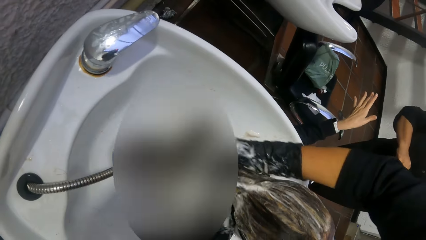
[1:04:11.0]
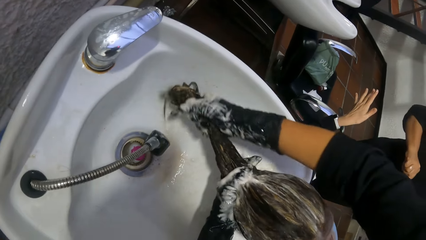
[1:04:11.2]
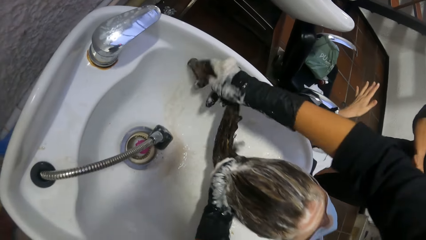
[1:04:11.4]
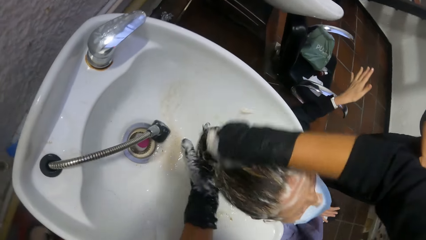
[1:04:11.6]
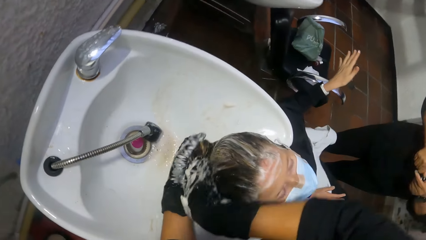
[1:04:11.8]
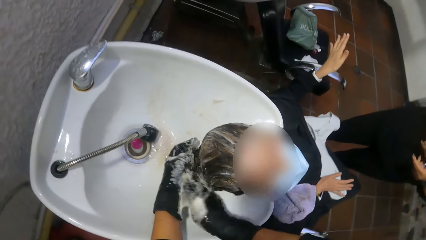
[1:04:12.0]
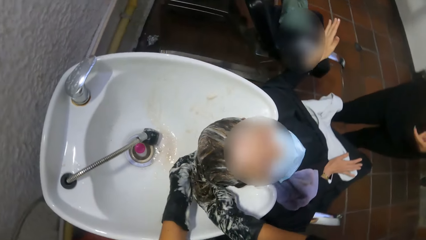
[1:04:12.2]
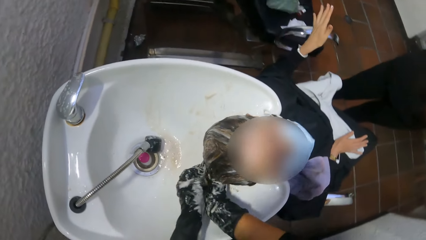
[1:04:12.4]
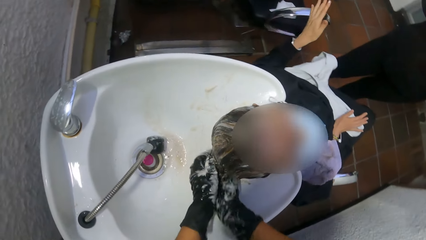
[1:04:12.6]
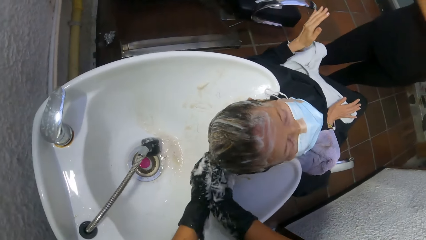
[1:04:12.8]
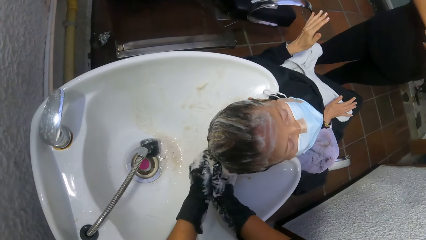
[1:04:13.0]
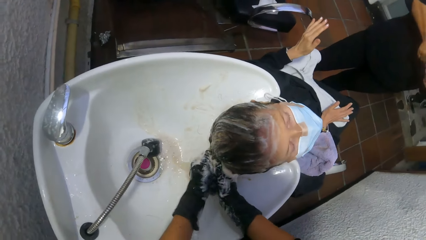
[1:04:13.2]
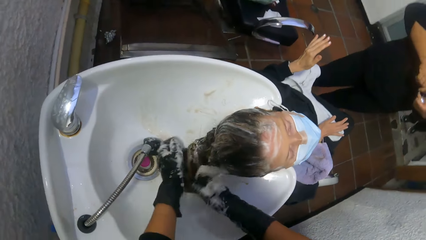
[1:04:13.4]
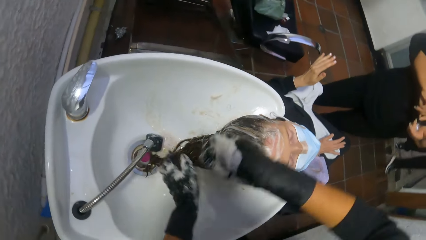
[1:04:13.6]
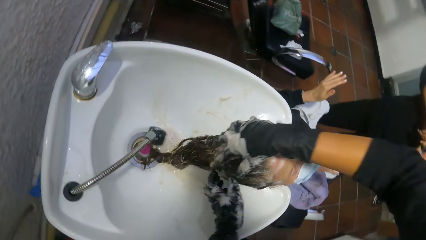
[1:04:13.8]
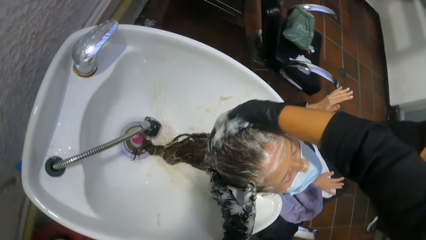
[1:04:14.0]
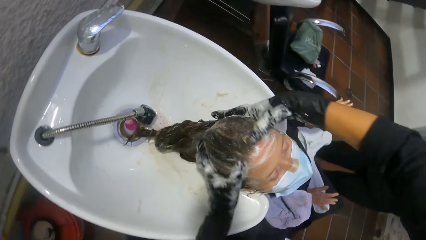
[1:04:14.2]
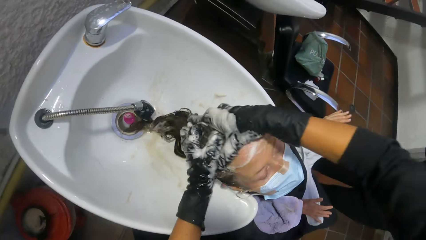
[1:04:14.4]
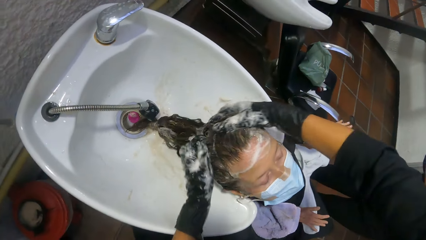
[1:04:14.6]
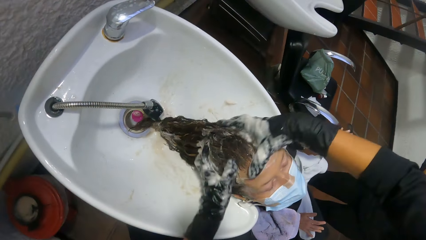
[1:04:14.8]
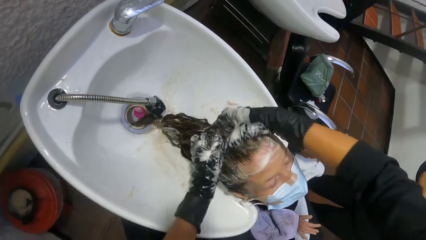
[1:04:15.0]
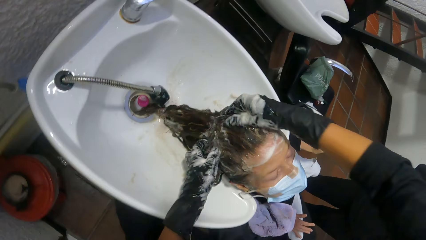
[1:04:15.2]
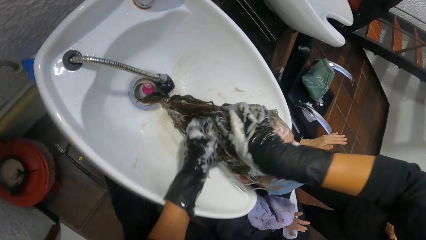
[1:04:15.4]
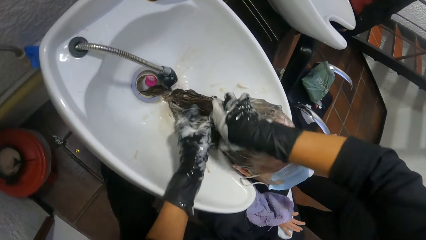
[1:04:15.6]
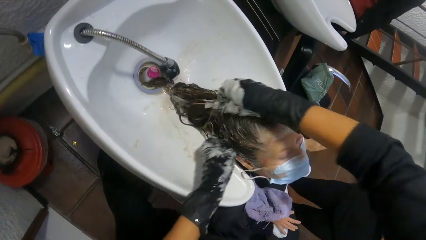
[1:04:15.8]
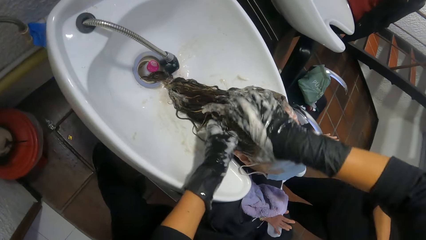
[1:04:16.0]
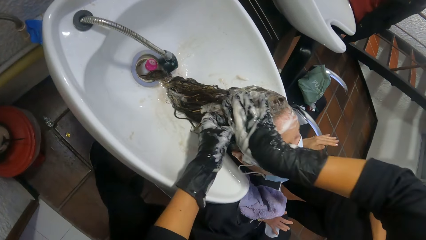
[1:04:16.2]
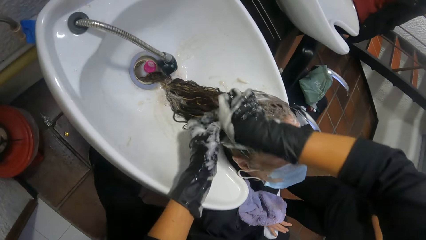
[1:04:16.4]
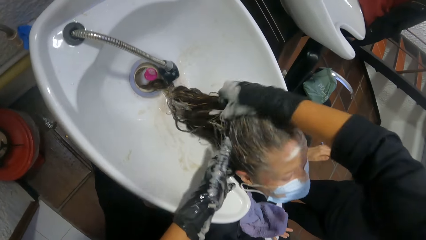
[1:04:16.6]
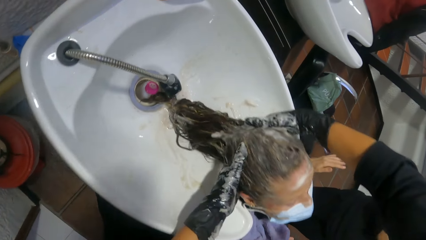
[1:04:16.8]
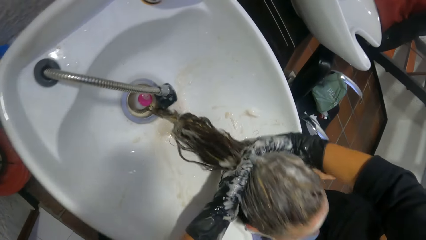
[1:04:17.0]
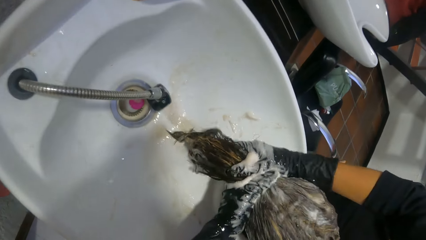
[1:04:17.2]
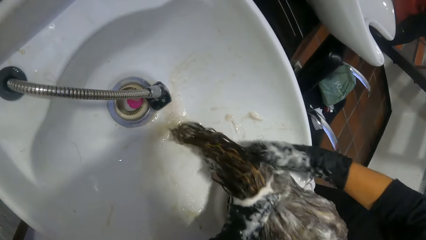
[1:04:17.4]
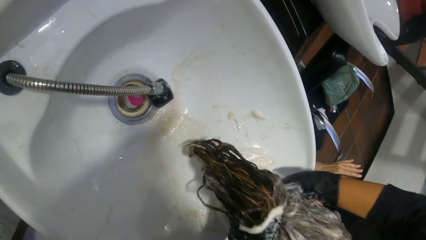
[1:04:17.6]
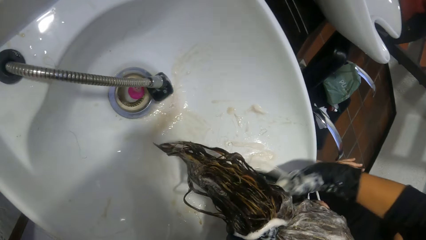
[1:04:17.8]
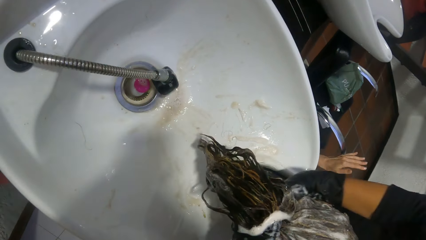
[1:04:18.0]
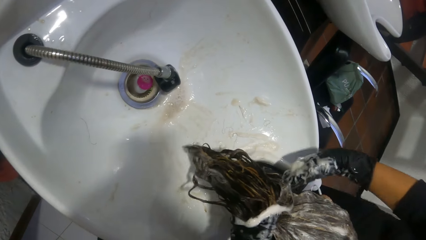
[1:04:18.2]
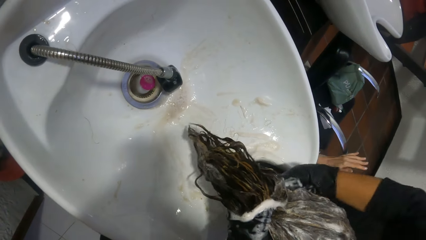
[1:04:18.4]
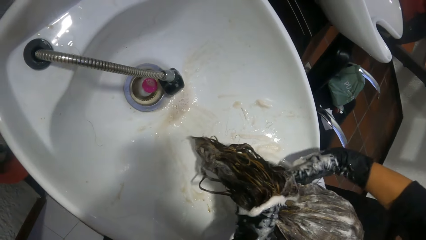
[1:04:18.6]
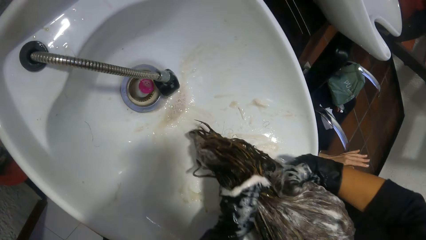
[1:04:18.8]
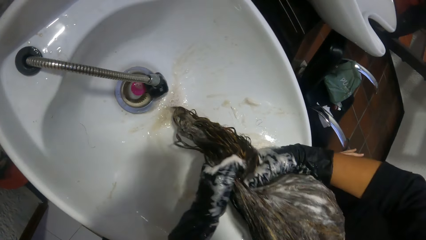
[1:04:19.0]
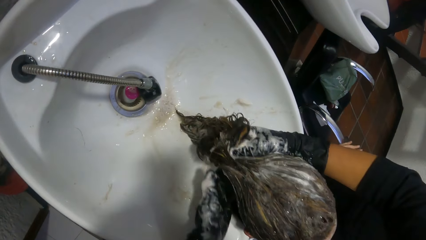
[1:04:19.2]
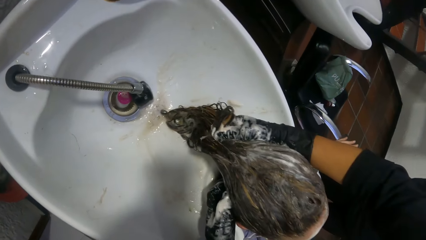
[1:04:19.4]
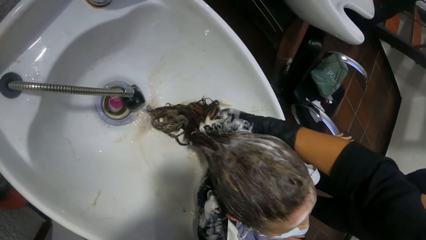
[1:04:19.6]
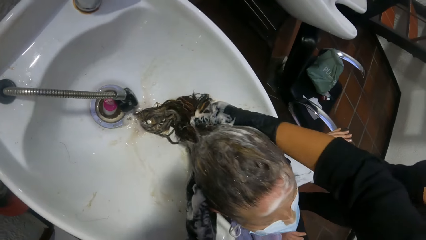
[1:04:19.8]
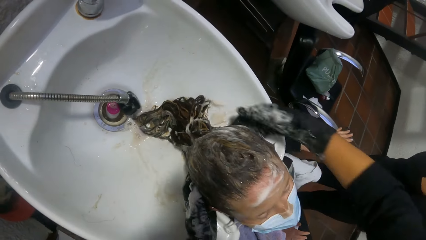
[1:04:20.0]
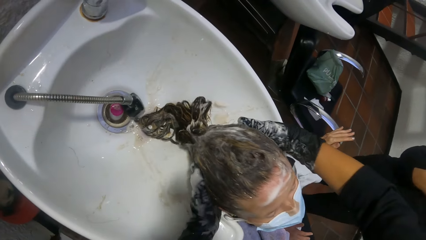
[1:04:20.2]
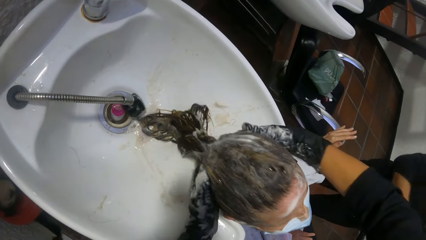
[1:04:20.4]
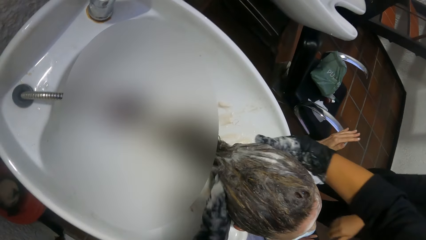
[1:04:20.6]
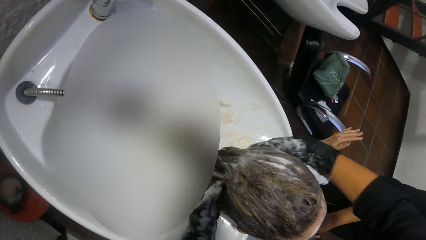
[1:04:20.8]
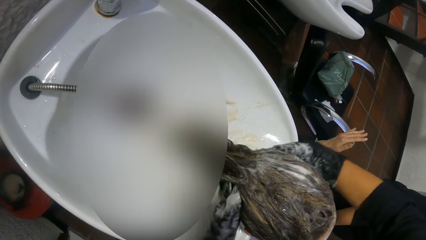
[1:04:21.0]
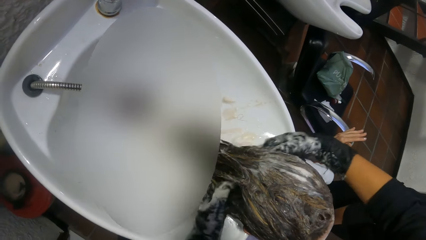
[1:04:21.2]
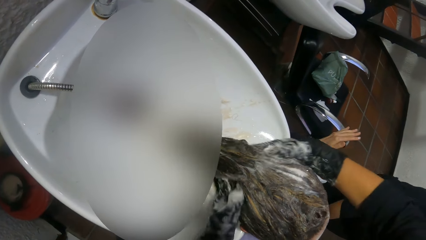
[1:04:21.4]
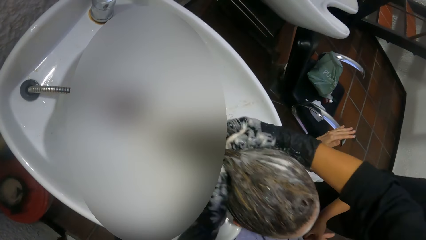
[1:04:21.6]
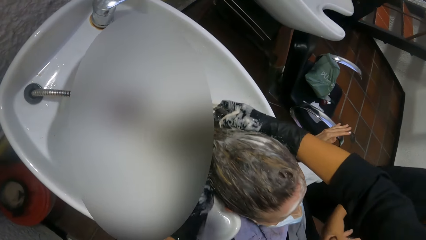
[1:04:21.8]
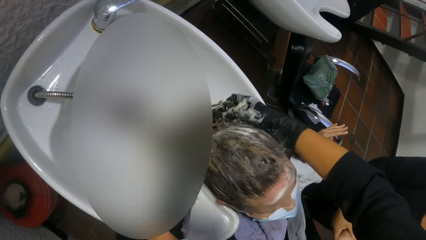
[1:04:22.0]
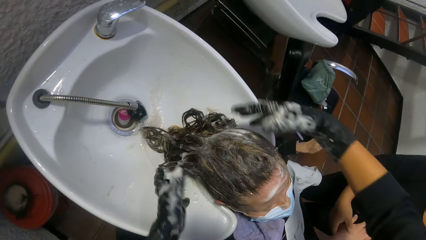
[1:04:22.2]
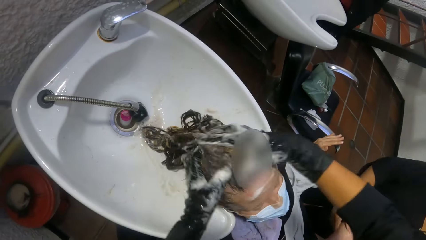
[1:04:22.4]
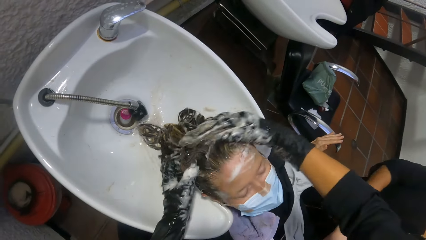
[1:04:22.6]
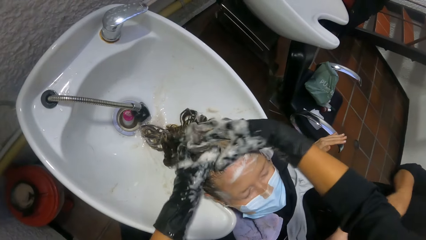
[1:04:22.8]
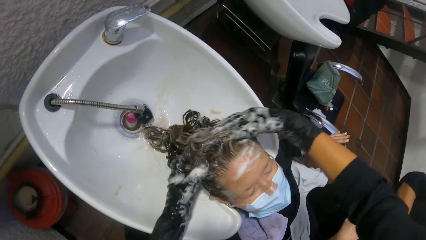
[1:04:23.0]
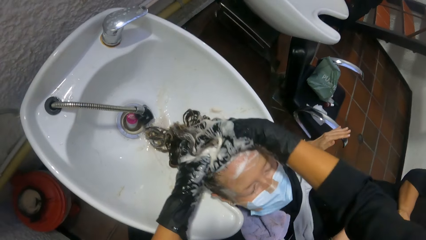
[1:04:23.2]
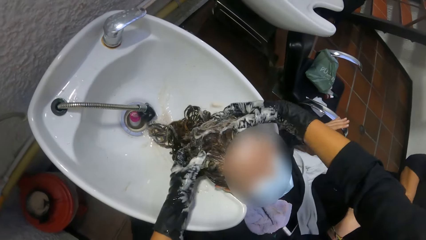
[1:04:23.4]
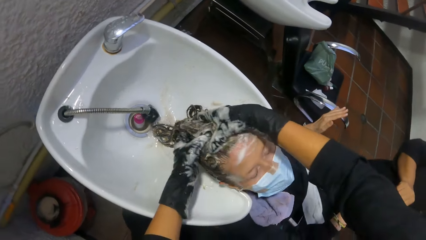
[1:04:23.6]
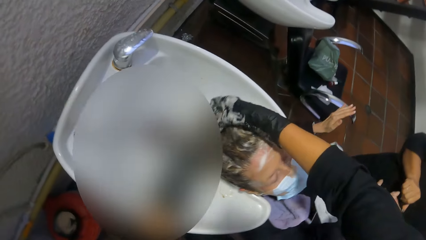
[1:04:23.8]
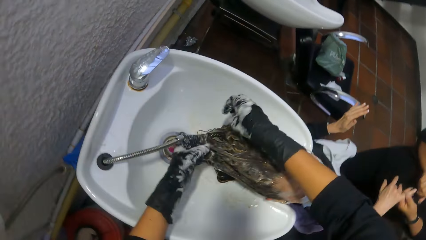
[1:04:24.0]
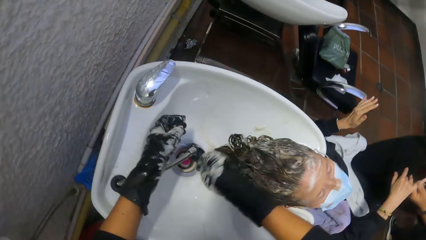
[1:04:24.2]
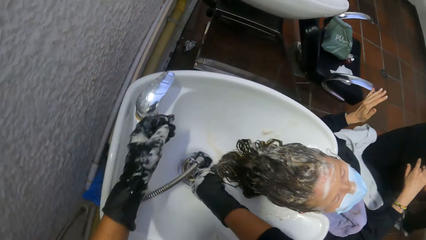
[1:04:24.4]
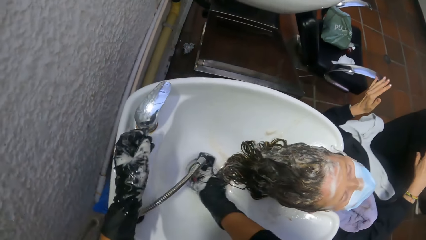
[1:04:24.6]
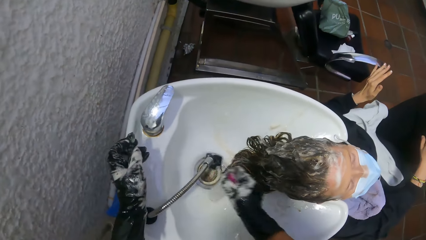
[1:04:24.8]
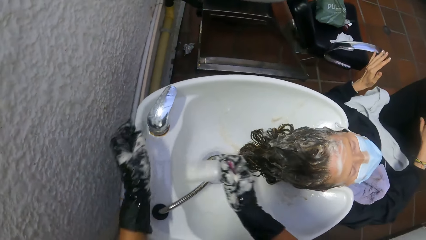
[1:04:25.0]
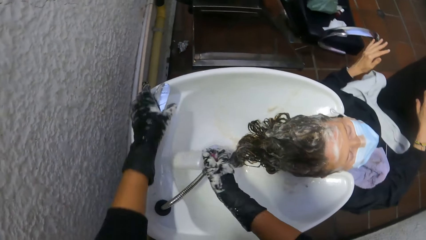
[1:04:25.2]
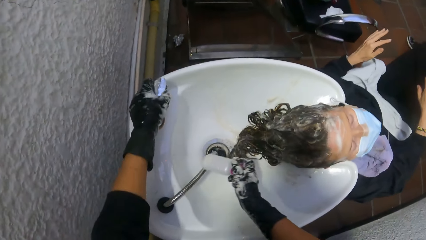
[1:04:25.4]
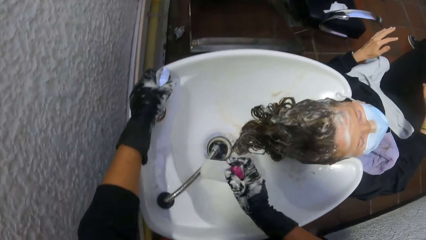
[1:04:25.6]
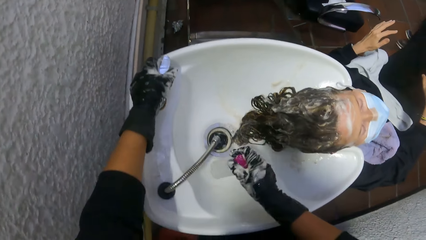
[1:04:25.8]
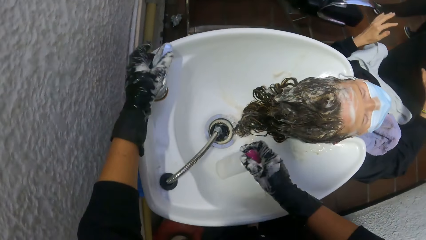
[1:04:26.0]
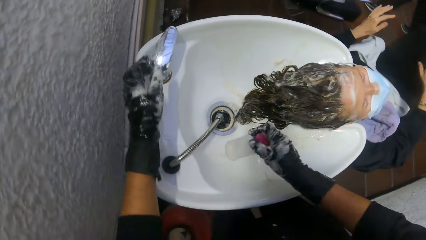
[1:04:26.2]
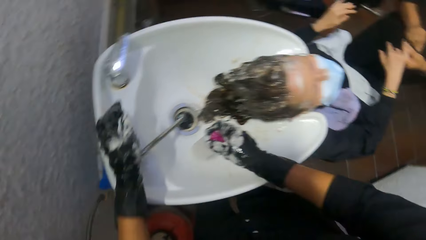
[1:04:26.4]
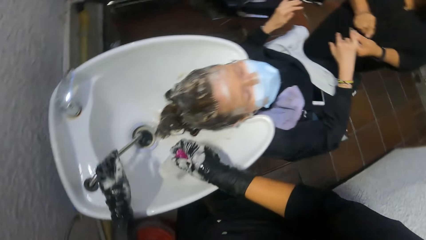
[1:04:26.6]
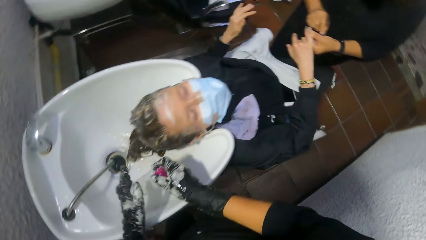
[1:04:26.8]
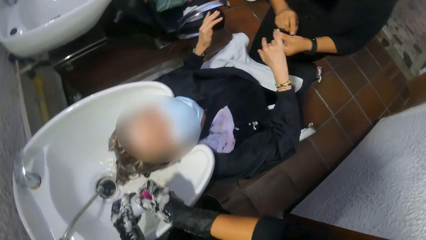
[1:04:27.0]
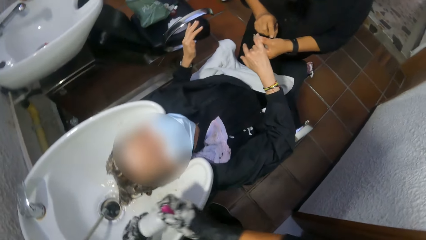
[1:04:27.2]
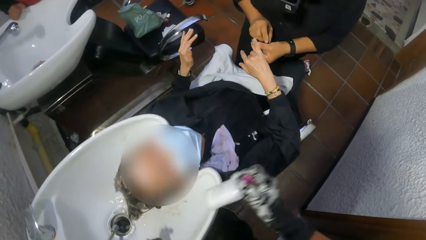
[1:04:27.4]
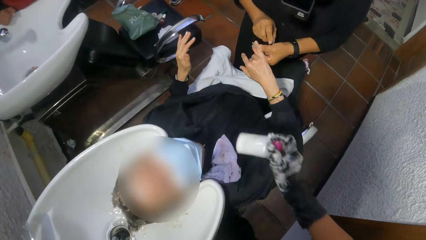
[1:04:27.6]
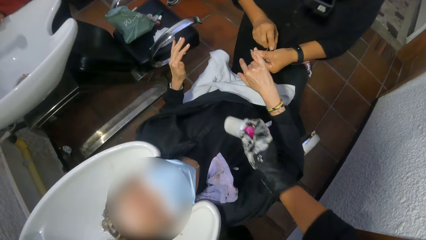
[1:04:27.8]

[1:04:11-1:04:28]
A woman tightens the cap of the nail polish in her left hand with her right hand. She picks another woman's right hand with both hands. She holds the other woman's right hand with her left hand. The camera wearer picks a shampoo bottle from the shampoo station basin with her right hand. She turns on the water at the shampoo station with her left hand.
